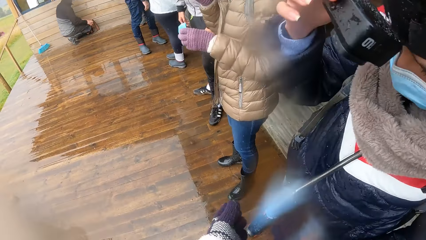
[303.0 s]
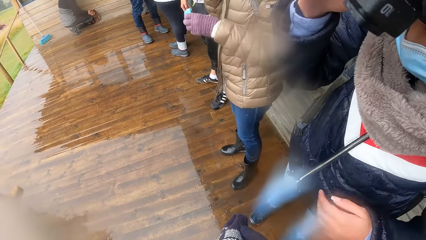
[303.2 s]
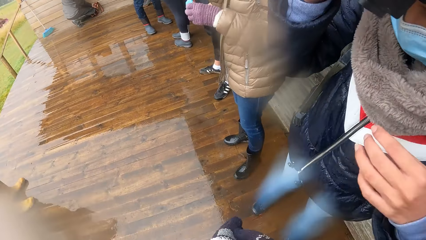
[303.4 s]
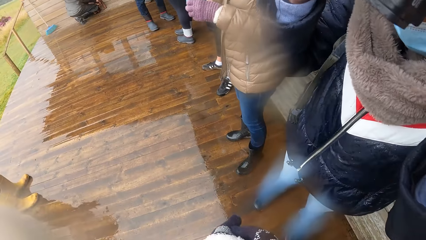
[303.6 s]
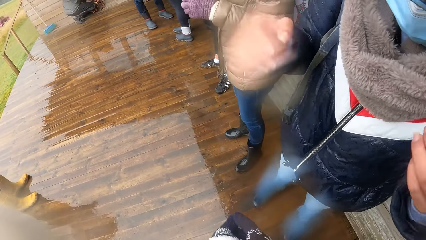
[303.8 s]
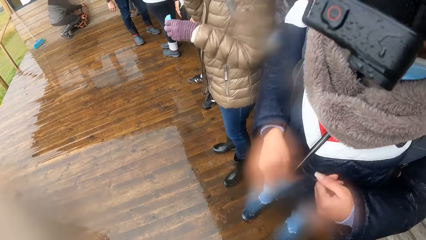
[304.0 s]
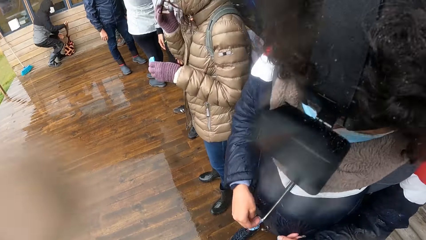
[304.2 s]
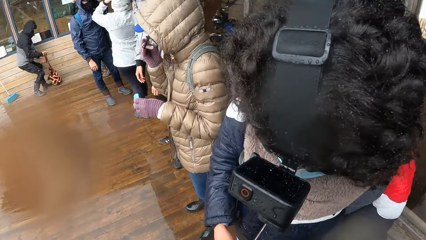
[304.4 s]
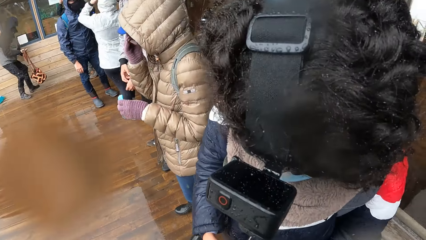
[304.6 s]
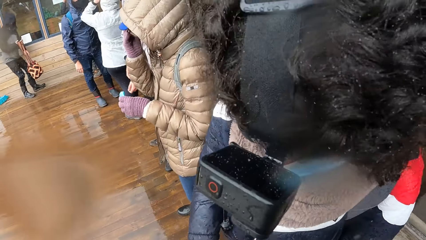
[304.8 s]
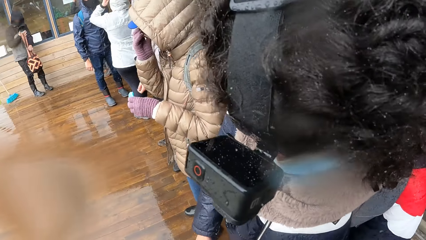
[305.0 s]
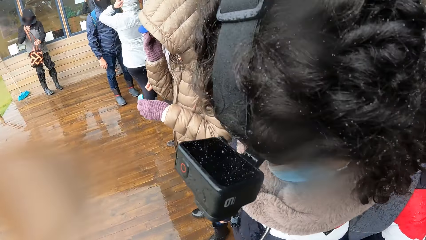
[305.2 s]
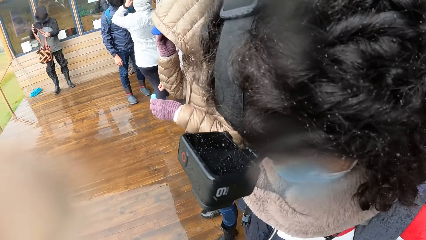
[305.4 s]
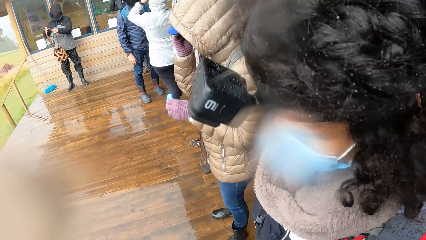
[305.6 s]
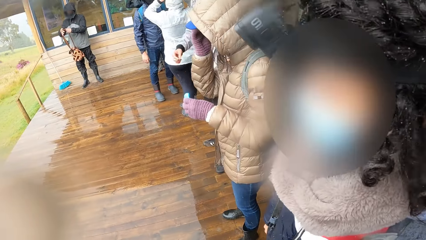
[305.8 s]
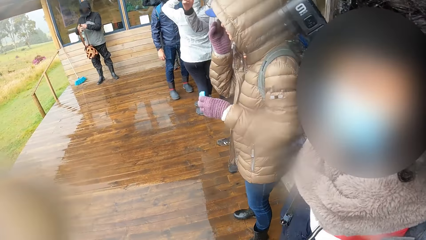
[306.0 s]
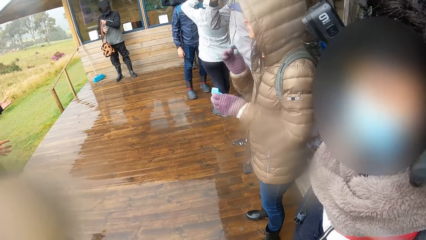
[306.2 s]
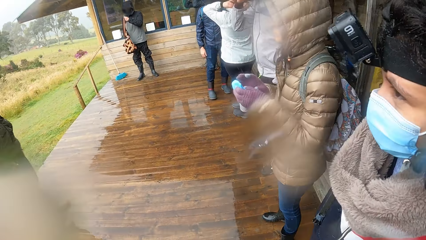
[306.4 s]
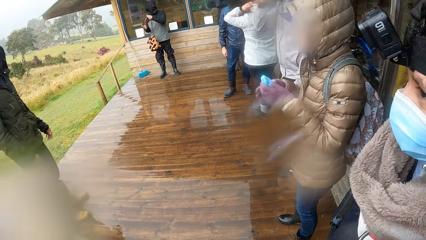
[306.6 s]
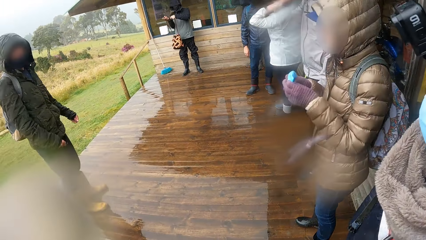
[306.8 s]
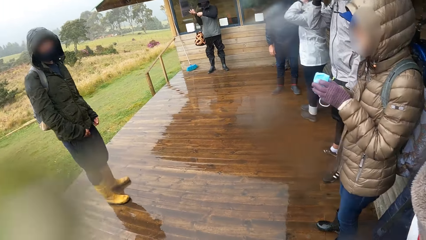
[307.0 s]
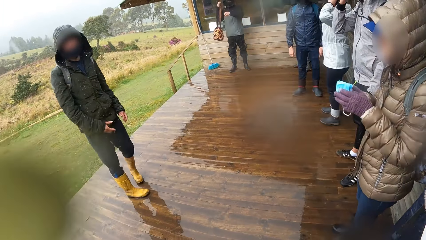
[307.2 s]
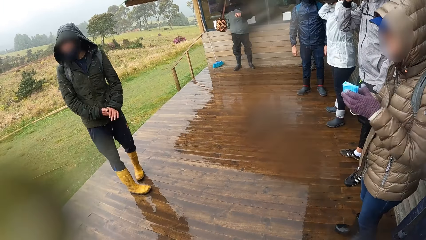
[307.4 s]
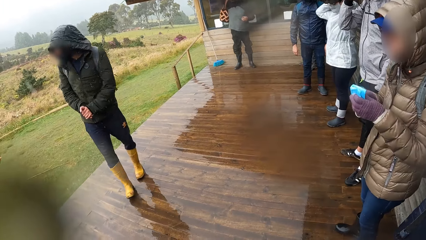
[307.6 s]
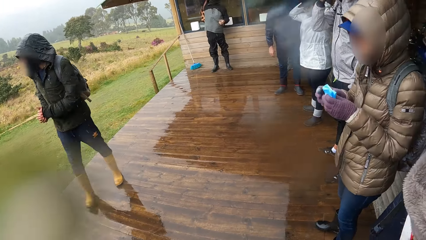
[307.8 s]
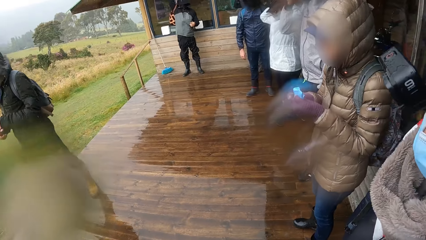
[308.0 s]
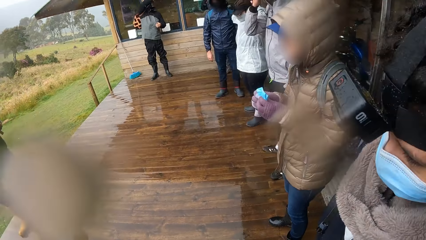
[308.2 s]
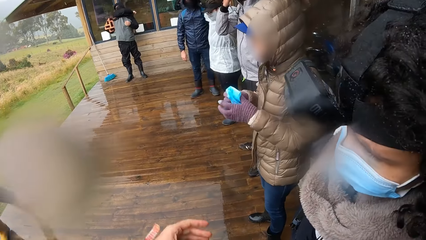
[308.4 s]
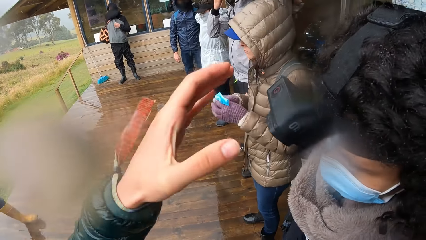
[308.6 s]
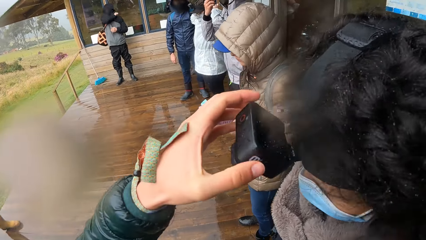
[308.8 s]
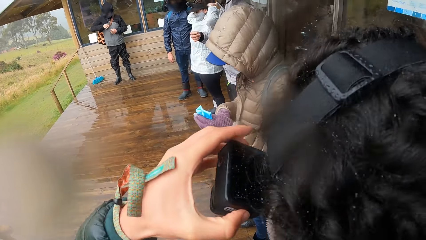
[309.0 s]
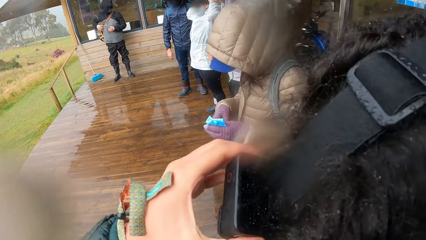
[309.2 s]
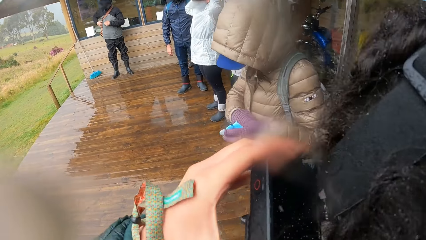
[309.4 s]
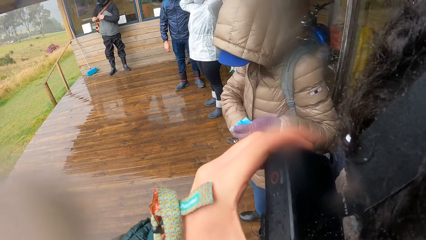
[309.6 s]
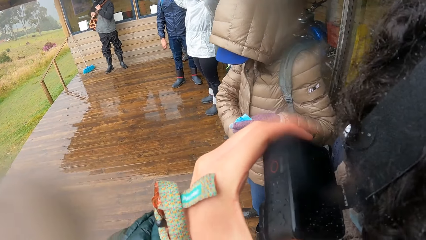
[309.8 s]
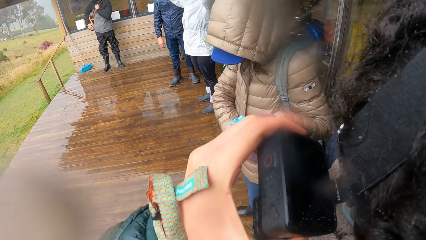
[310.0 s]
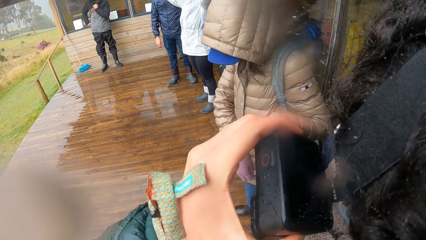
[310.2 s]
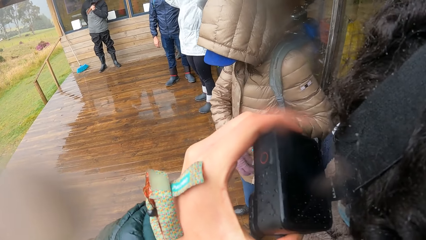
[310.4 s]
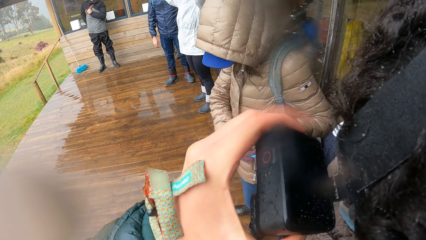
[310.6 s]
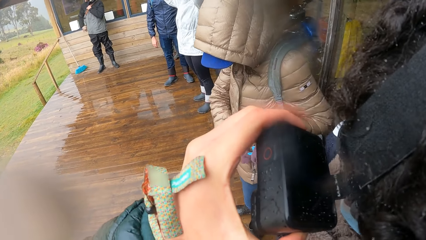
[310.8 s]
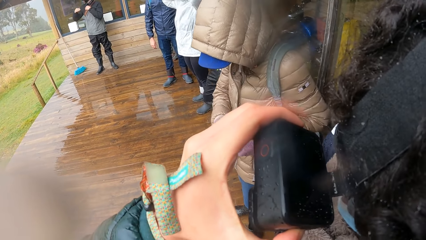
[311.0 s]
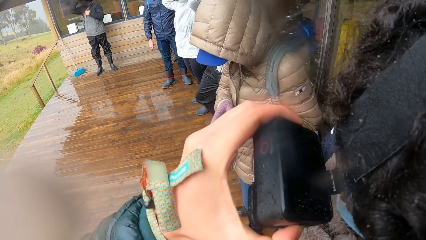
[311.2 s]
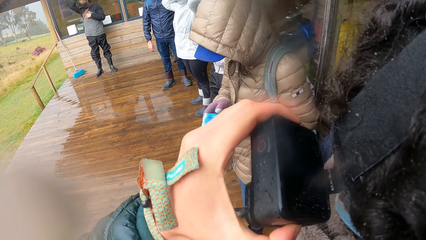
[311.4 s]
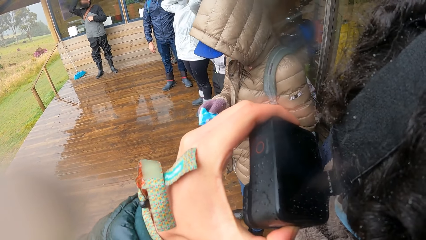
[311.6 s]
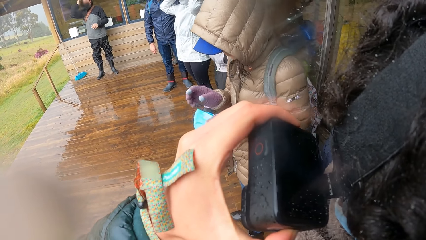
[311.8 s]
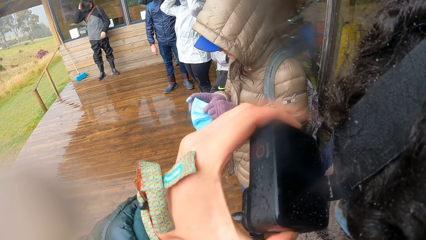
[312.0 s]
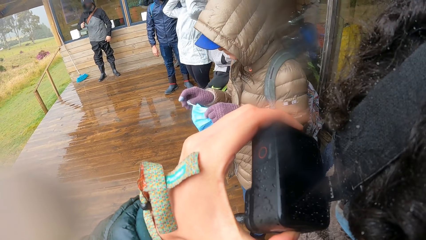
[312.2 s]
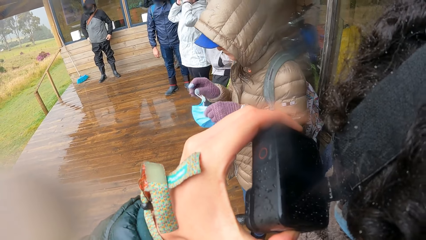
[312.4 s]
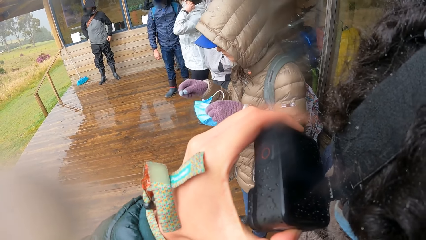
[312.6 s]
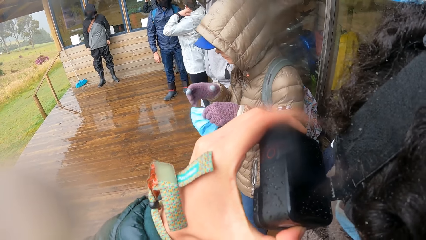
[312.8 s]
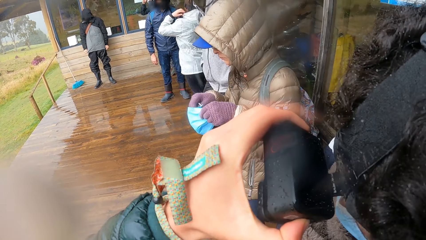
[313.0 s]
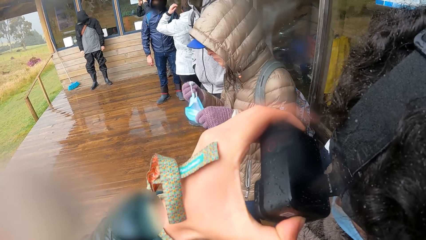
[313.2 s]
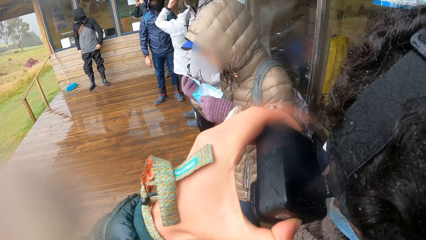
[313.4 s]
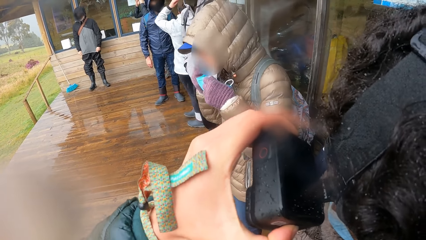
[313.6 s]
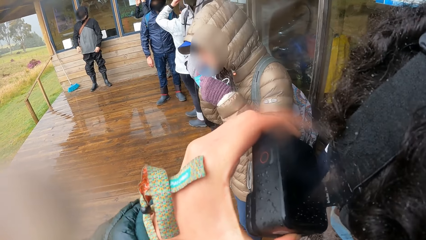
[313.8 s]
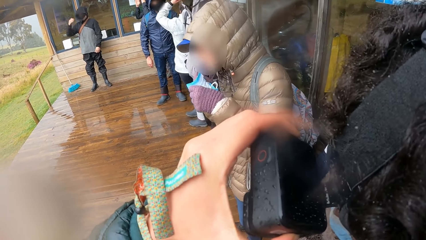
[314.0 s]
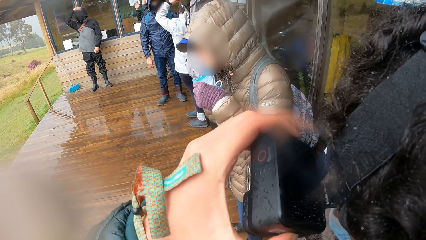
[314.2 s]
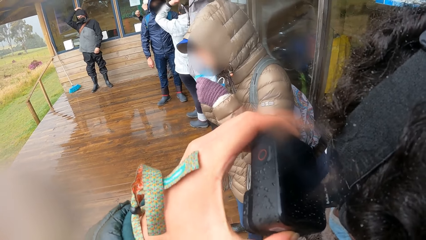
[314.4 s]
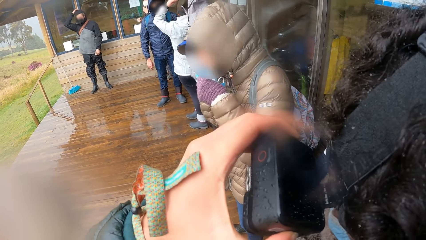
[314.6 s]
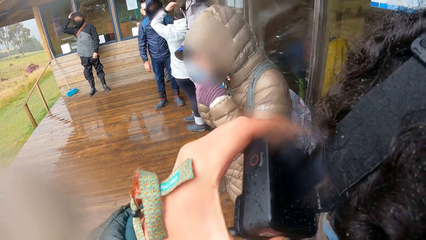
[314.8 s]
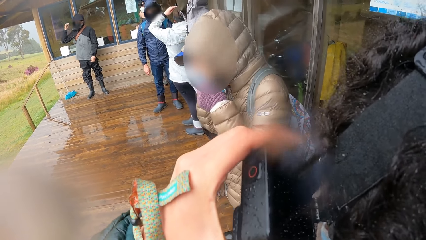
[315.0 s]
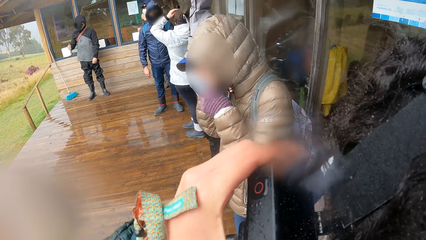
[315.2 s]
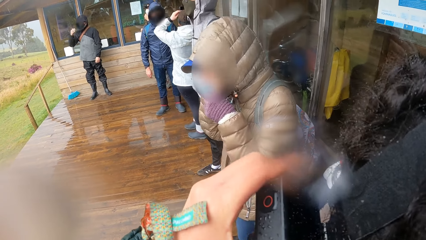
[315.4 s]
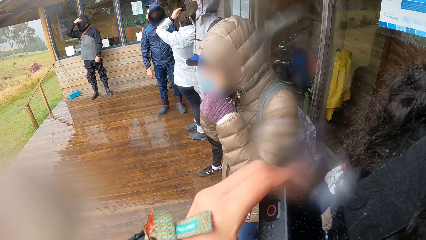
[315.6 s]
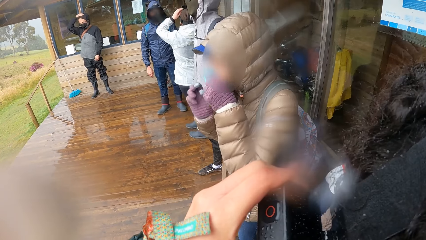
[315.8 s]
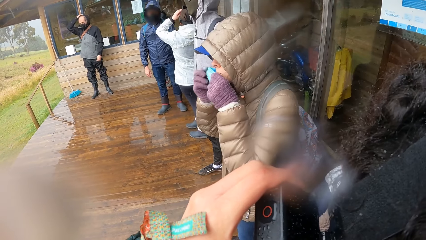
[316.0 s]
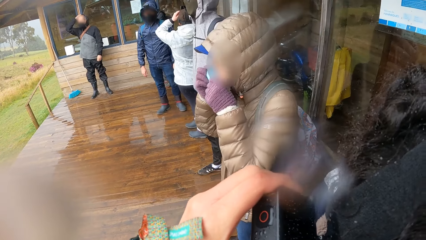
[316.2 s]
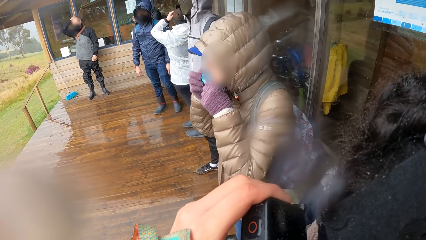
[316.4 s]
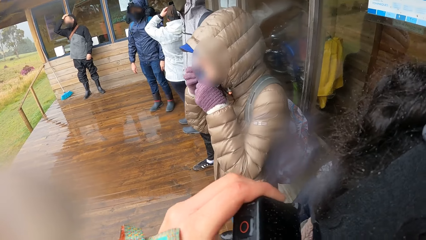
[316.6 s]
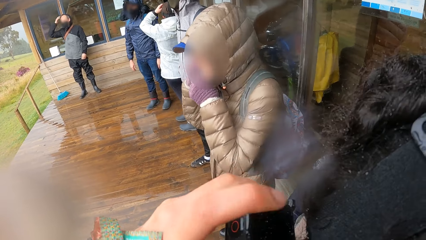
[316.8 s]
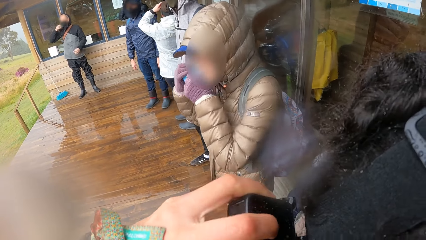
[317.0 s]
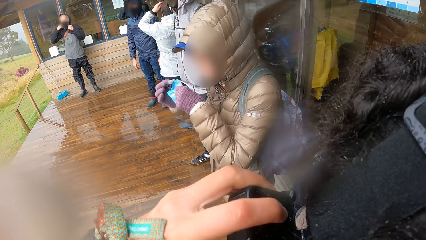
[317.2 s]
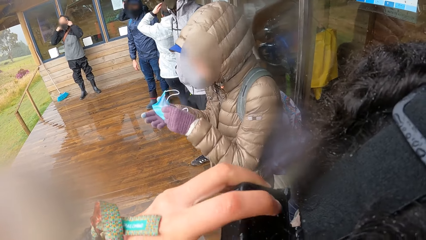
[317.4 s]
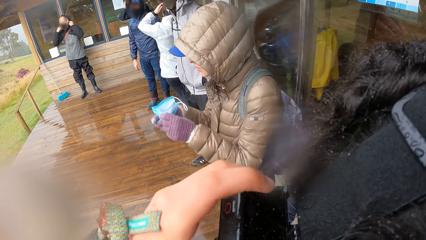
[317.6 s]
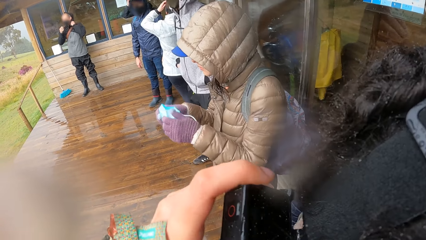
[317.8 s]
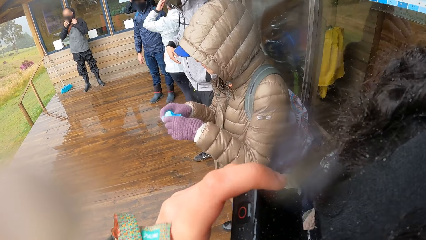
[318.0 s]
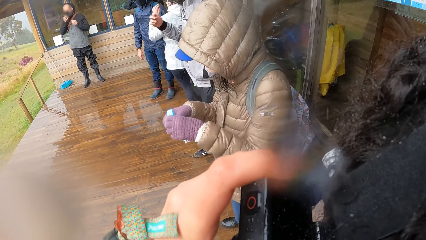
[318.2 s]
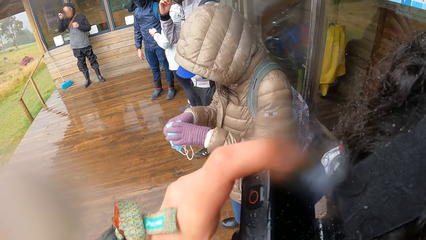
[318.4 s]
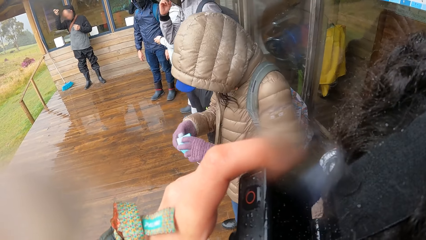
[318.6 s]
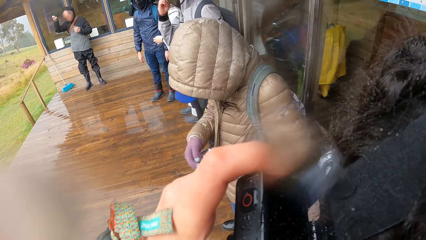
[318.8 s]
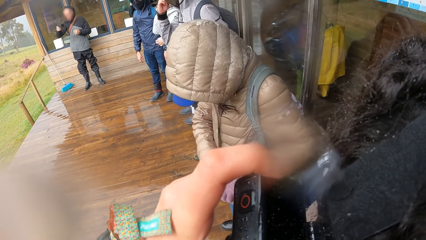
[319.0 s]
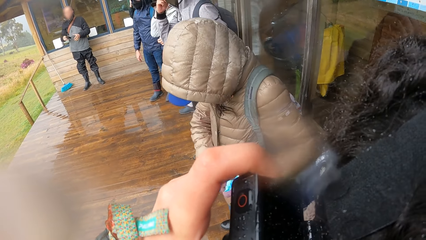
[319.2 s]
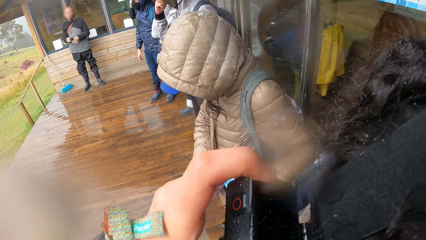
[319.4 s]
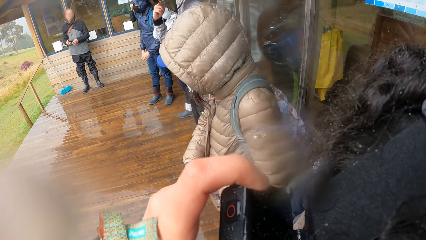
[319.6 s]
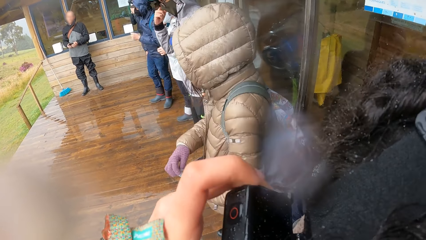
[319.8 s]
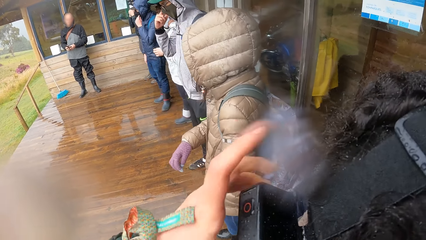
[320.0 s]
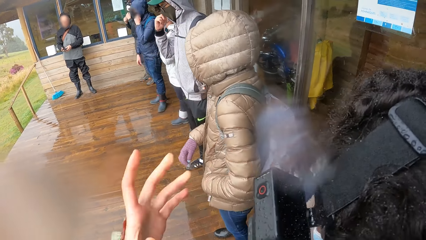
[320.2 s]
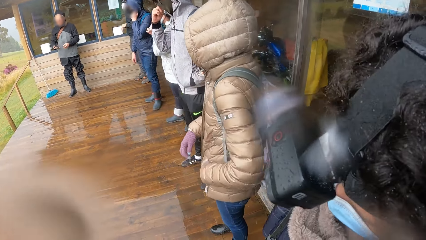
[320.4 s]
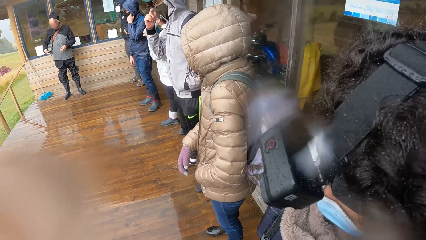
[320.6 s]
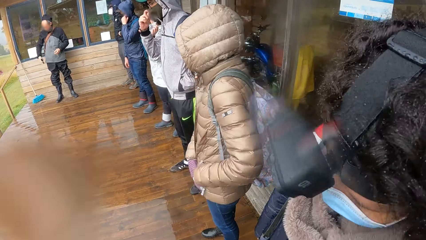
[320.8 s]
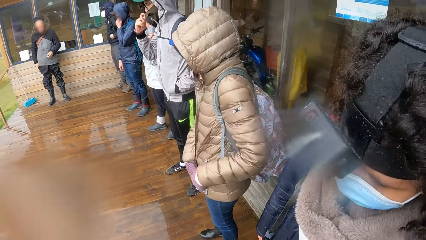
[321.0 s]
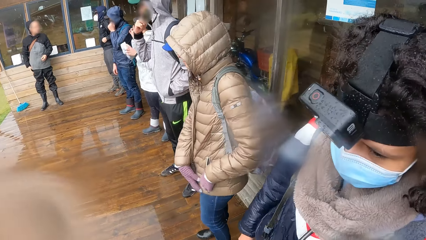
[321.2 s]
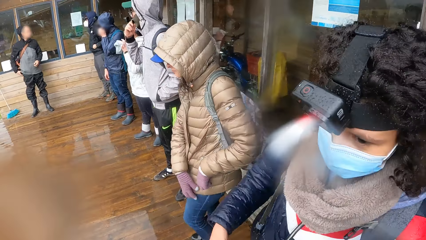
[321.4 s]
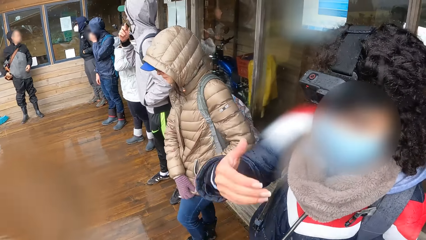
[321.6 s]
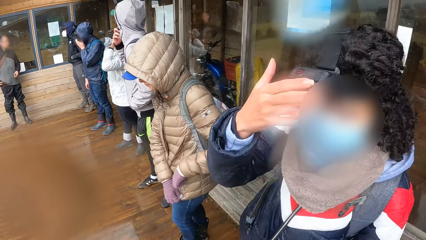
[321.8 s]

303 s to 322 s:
The camera wearer looks around. He holds the camera on a woman's head with his left hand. He adjusts the woman's camera. Another woman unzips her pocket. The camera wearer adjusts the first woman's camera. The other woman wears a mask and removes the mask. The camera wearer taps the camera on the first woman's head with his left index finger. The other woman folds the mask and puts the mask in the pocket. The camera wearer adjusts the first woman's camera. He removes his left hand from the camera on the first woman's head.
